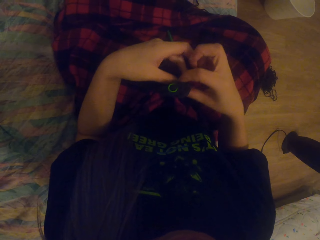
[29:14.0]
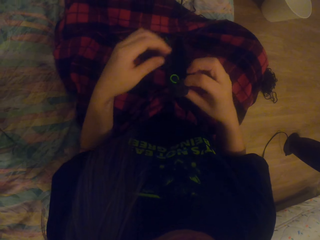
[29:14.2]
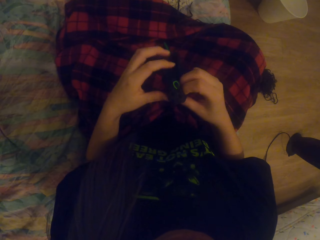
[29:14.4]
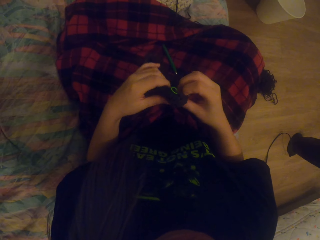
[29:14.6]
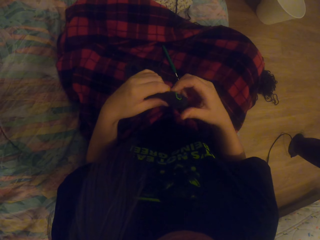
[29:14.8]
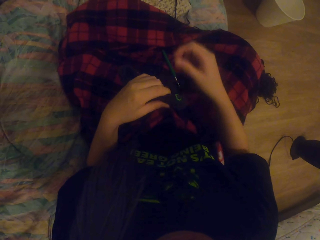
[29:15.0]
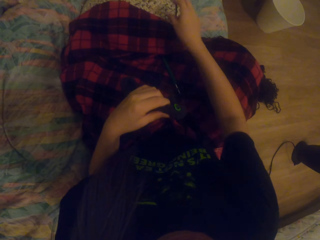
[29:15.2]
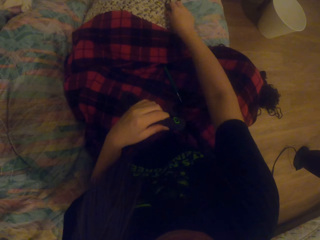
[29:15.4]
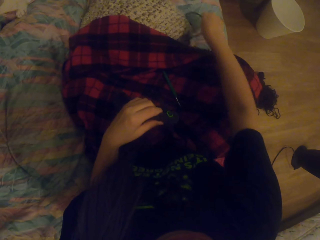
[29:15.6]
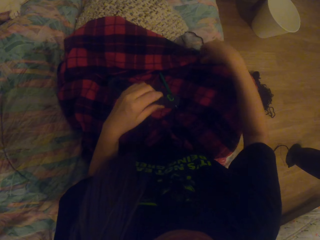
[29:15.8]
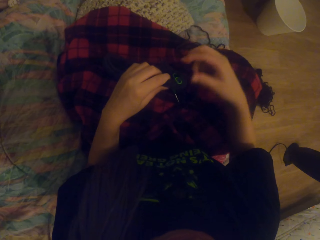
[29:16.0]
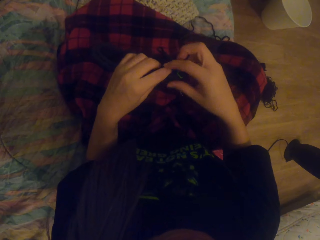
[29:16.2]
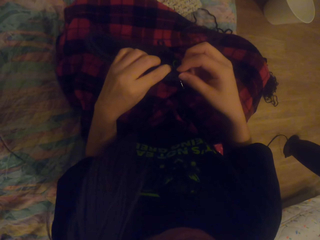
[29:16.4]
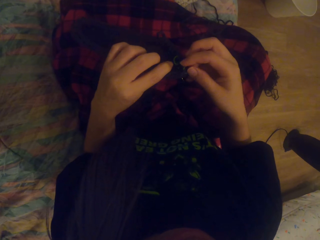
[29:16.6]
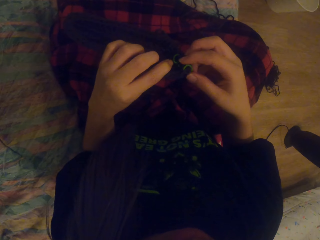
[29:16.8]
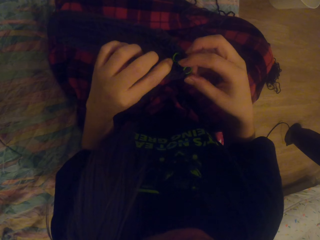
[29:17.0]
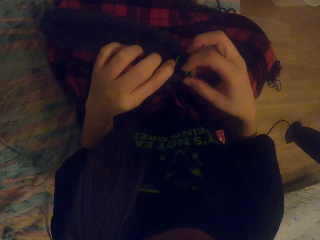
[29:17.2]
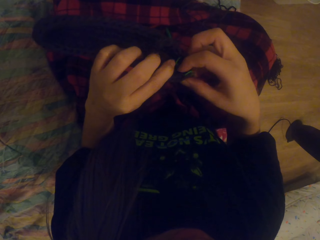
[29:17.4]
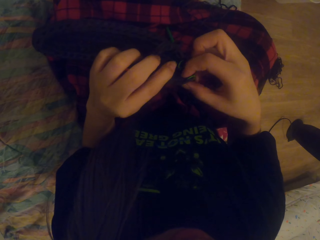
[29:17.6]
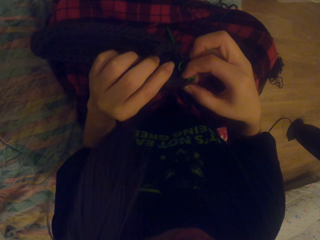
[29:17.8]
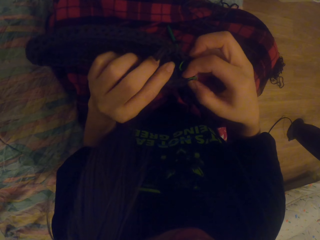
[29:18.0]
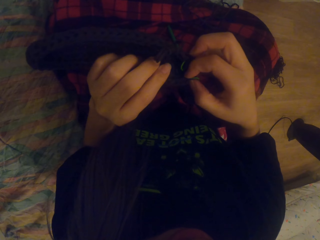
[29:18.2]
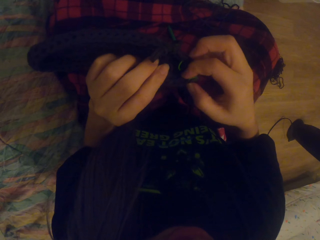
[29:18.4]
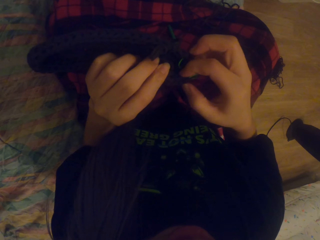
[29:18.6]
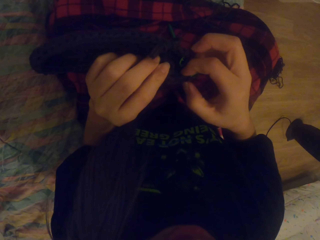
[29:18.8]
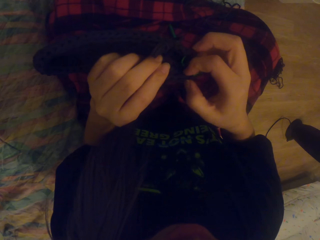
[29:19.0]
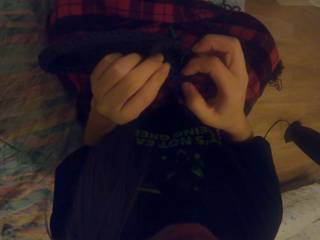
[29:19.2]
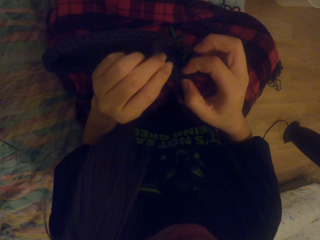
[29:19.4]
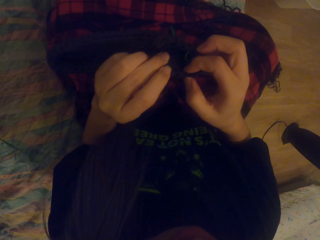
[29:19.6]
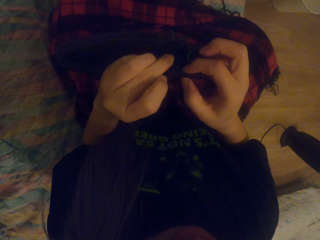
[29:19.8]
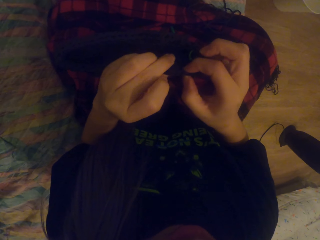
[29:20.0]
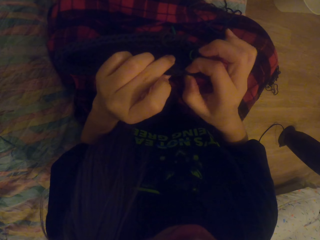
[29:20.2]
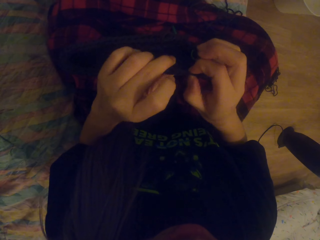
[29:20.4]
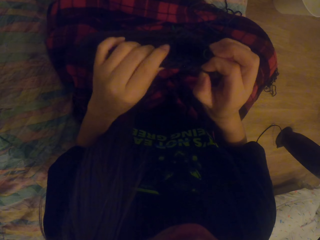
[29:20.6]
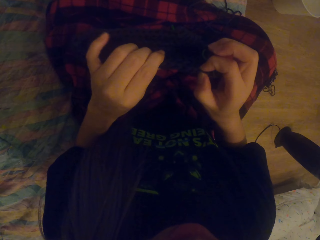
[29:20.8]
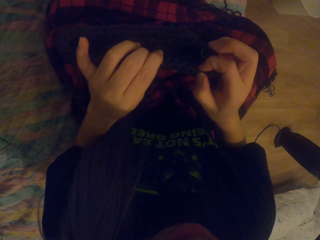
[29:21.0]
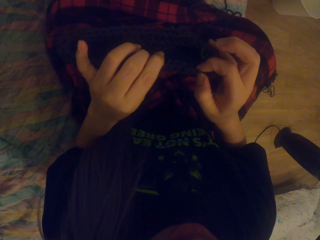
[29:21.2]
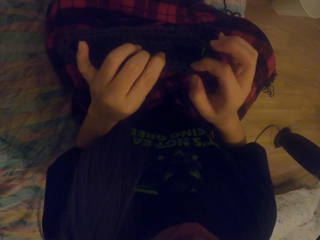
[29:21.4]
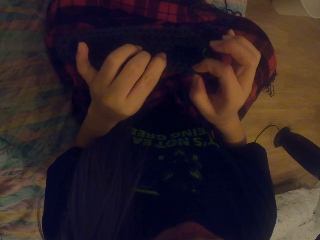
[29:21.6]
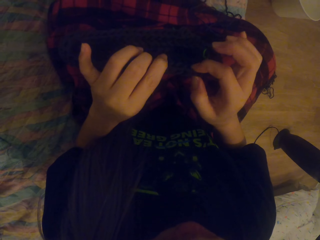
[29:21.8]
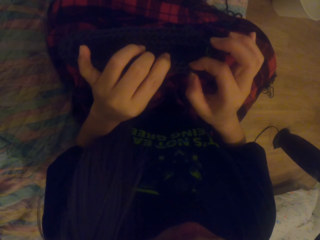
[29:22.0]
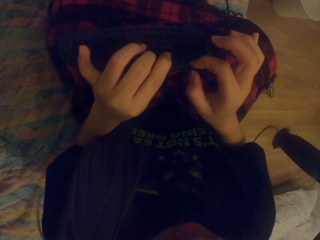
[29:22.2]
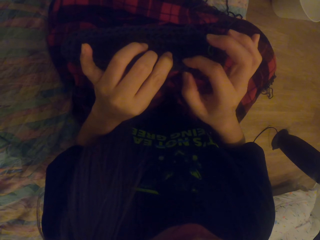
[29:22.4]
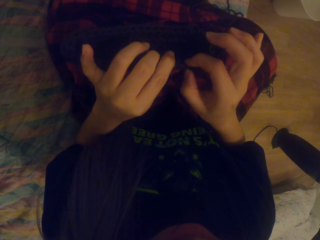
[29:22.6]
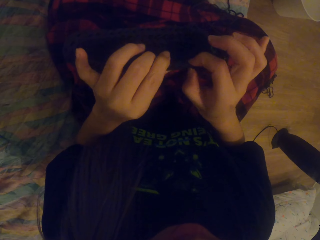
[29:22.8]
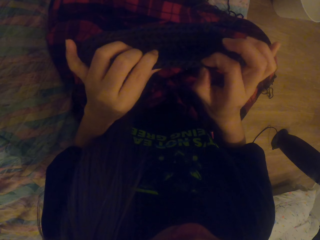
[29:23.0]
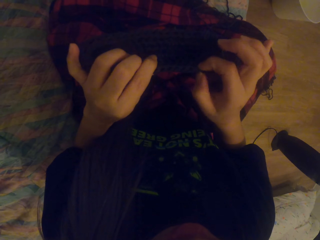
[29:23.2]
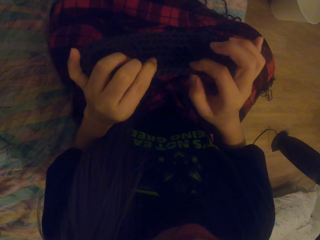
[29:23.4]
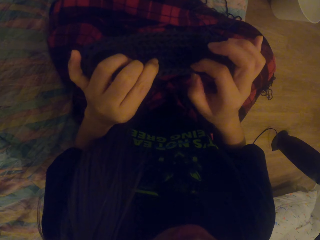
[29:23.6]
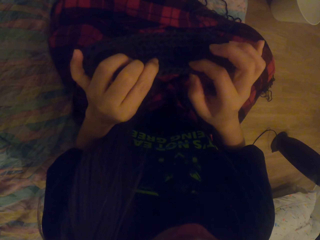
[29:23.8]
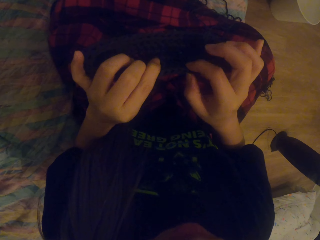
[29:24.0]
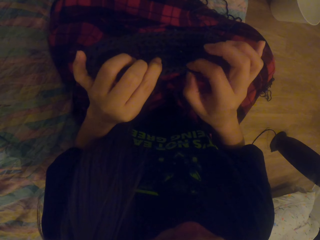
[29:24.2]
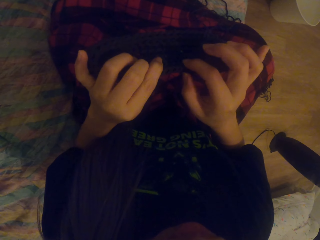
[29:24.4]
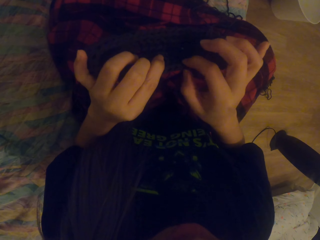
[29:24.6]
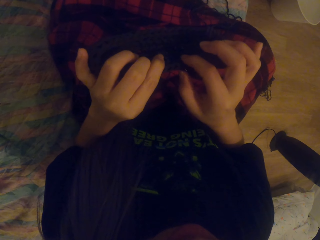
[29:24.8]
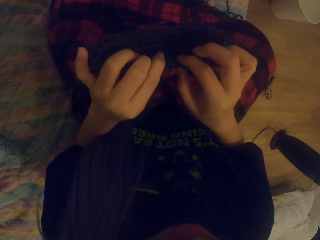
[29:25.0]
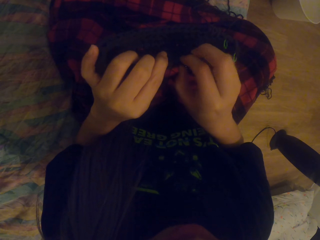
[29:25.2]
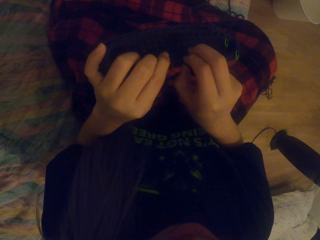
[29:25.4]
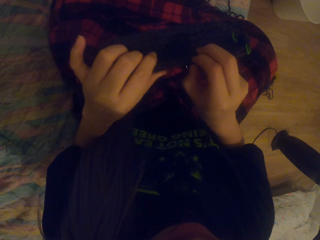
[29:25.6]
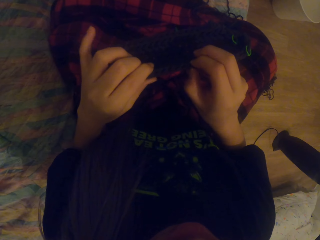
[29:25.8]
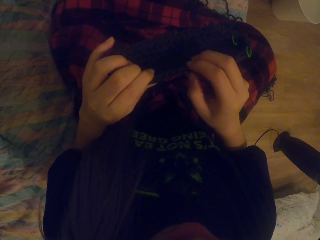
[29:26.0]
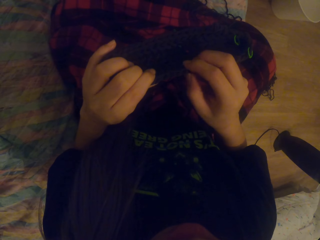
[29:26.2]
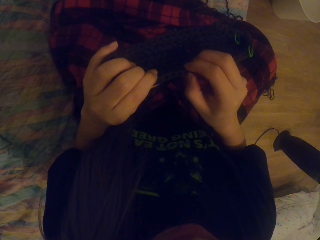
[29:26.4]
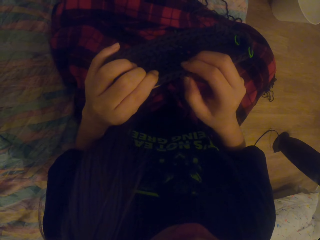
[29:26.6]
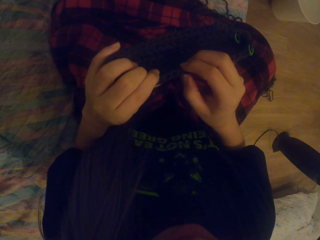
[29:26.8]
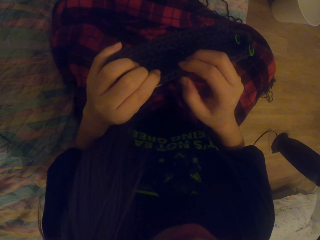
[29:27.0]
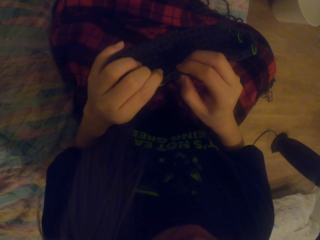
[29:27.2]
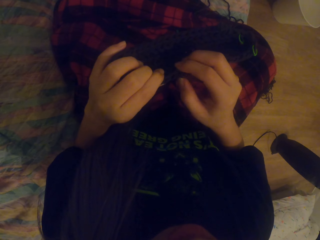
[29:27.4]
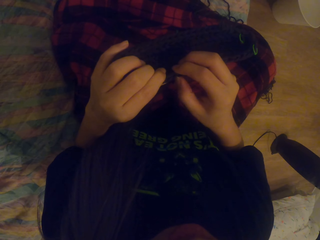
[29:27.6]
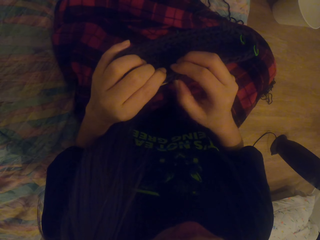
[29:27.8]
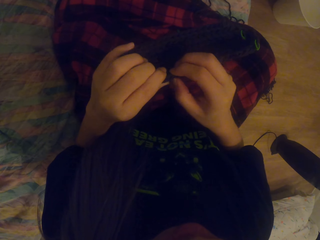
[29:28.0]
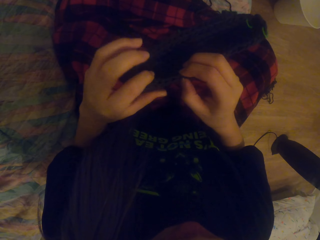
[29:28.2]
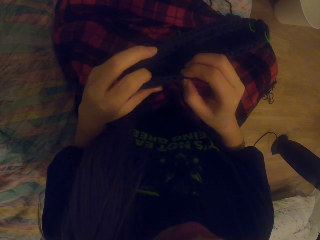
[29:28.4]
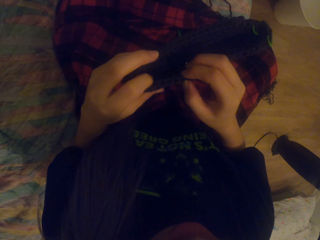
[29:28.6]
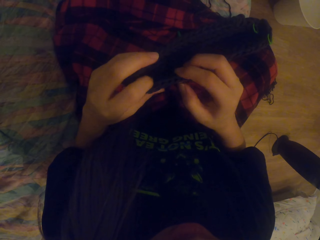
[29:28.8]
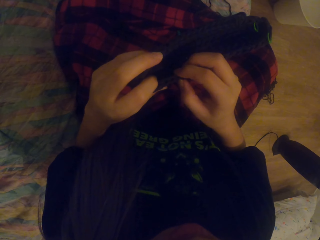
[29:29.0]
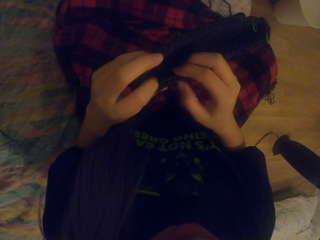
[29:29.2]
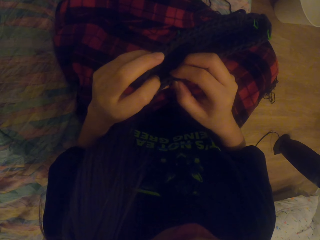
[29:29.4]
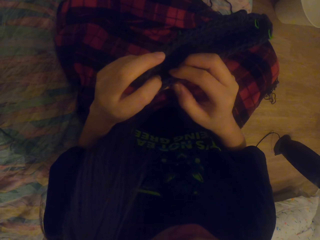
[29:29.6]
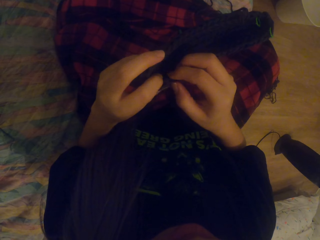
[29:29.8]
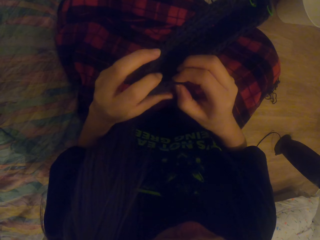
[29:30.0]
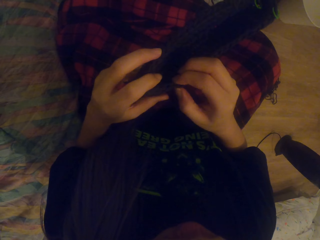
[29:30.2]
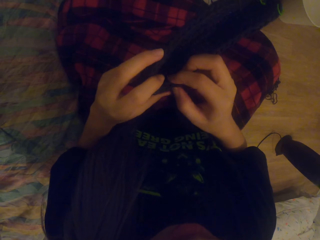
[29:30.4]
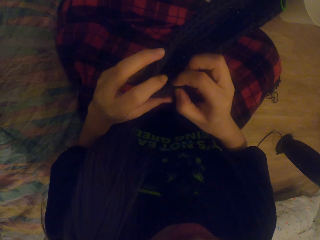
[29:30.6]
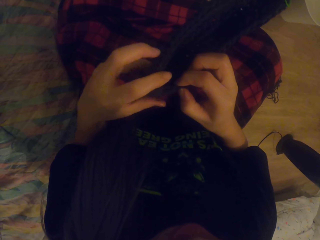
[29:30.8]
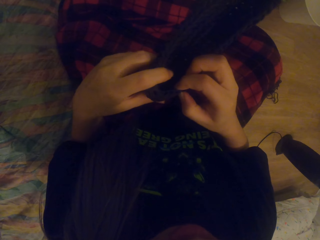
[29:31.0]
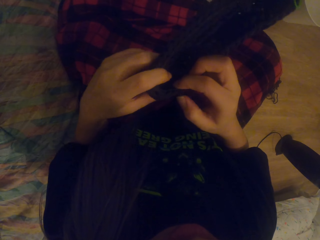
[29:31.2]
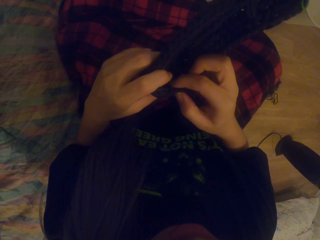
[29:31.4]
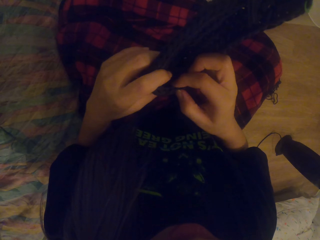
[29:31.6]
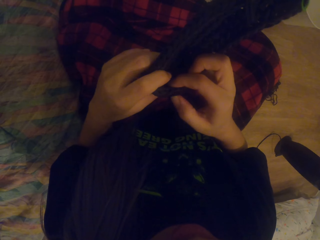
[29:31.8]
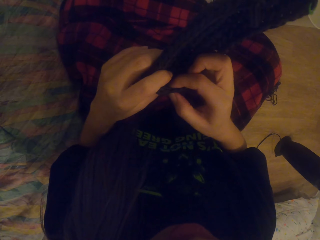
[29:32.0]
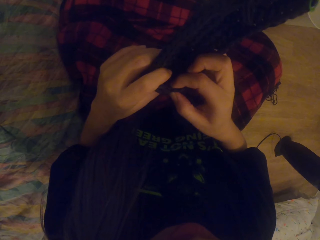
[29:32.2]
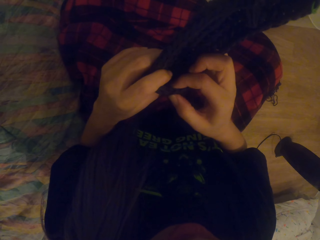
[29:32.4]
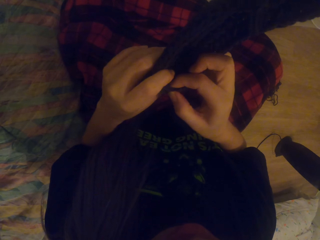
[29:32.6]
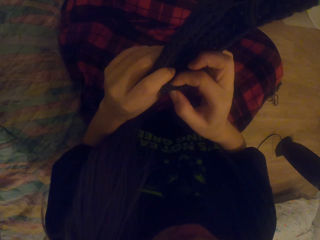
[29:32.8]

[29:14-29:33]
The camera wearer moves the crocheting yarn. They look at the cloth. They press the cloth. They pull the cloth. They press the cloth. They pull the cloth. They press the cloth.
